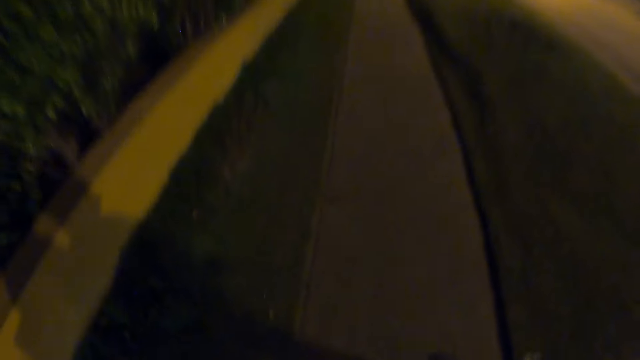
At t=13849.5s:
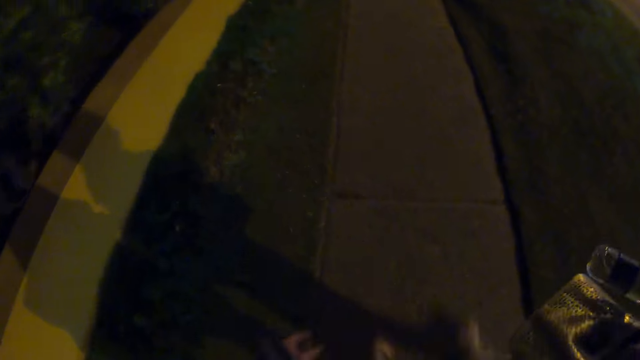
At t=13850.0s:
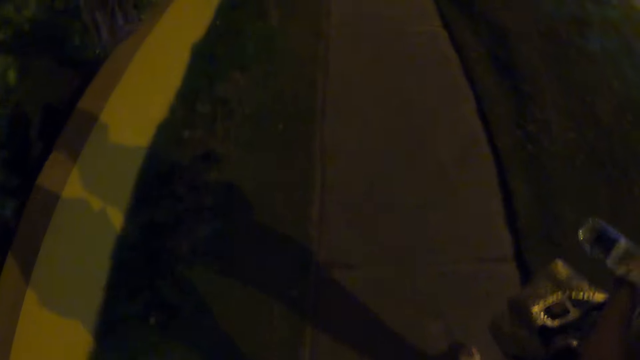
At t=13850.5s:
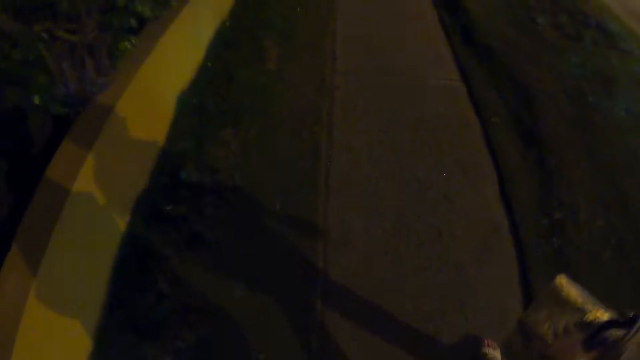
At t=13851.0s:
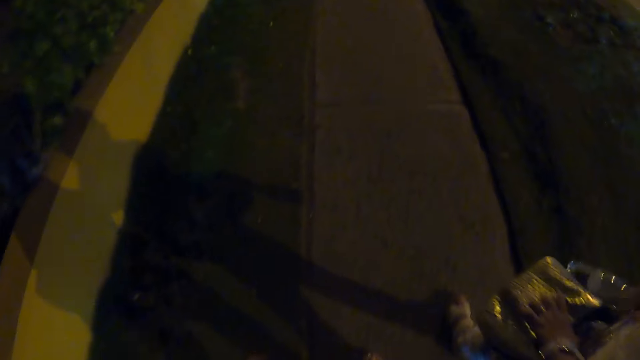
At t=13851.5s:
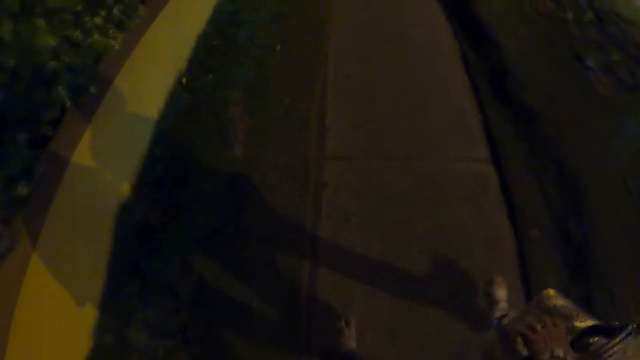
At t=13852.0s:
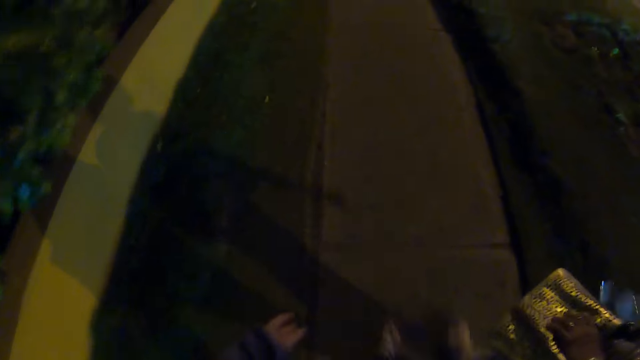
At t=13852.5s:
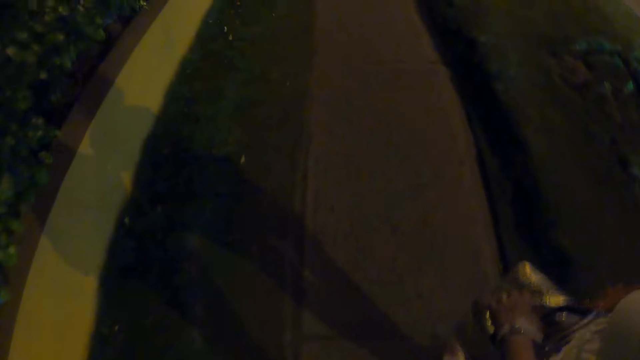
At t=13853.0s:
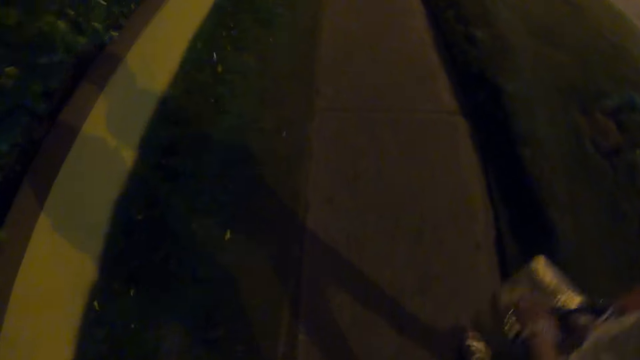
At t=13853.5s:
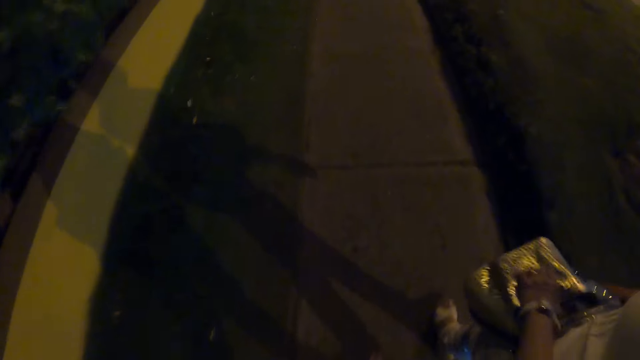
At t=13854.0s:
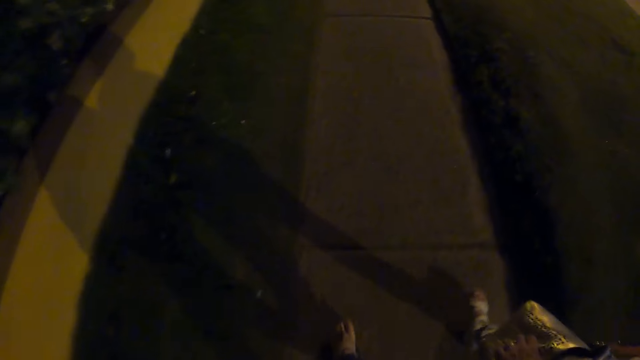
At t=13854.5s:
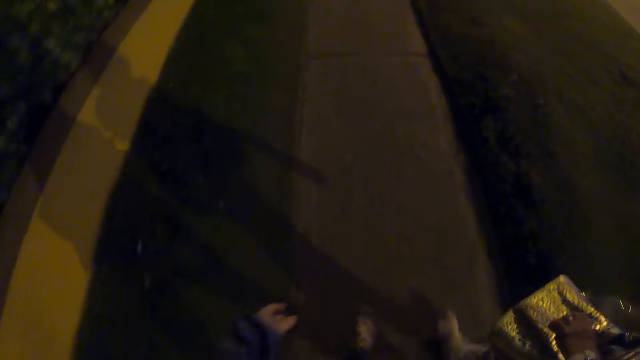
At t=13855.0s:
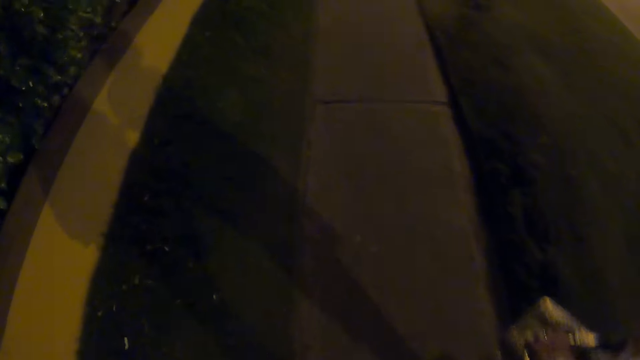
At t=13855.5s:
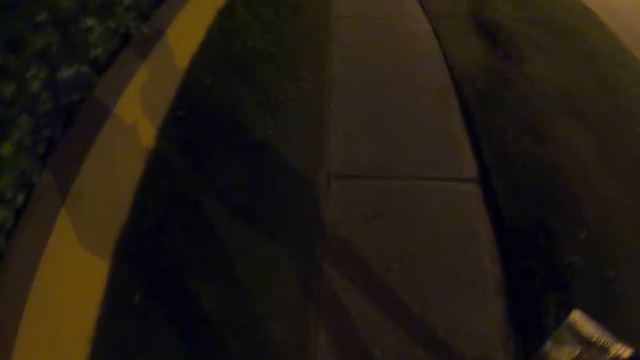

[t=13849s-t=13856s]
A woman holds the bag with her left hand. The camera wearer walks with the woman.

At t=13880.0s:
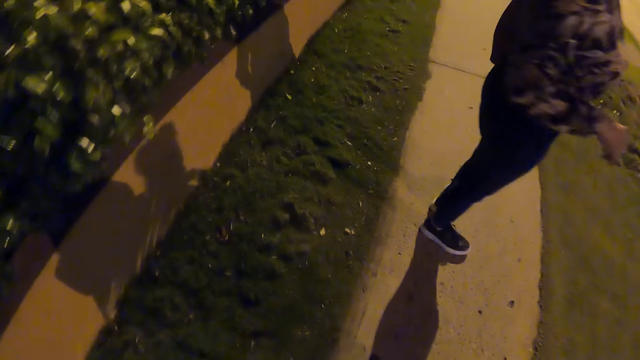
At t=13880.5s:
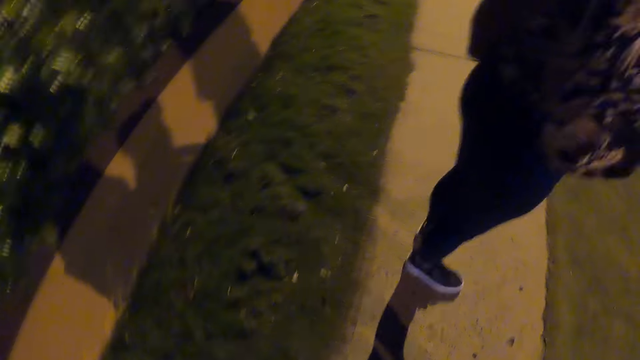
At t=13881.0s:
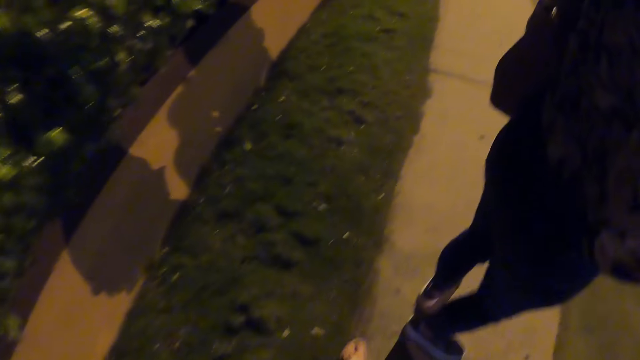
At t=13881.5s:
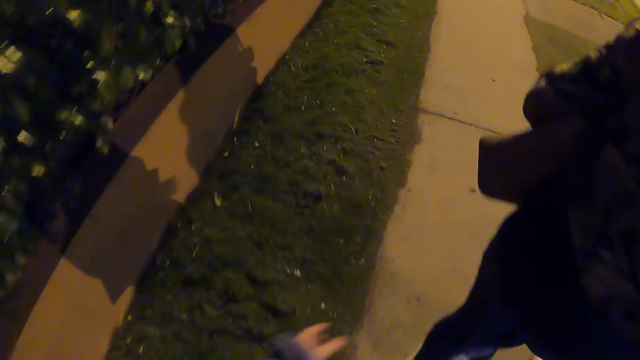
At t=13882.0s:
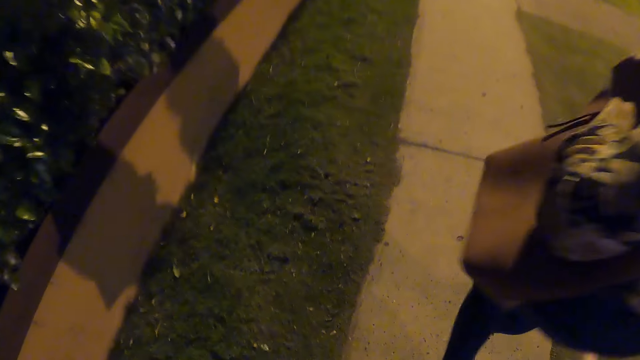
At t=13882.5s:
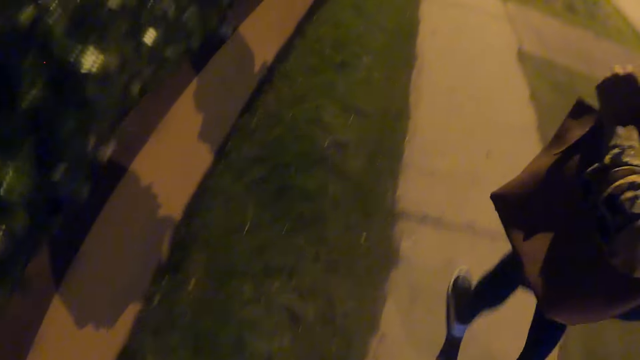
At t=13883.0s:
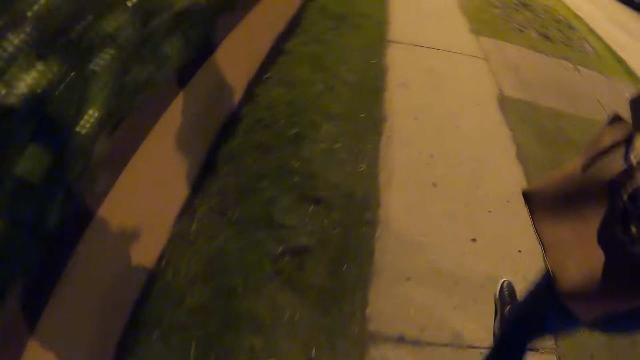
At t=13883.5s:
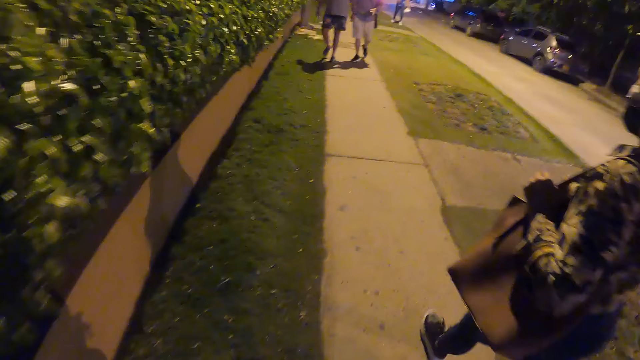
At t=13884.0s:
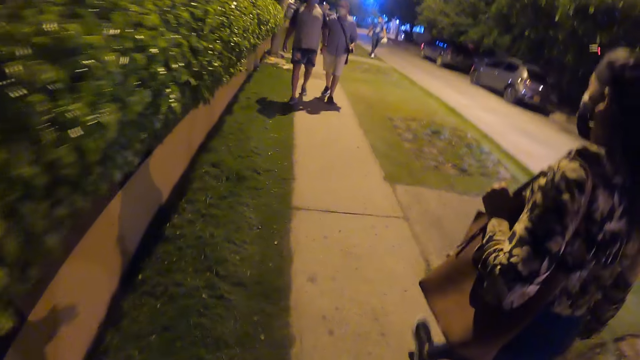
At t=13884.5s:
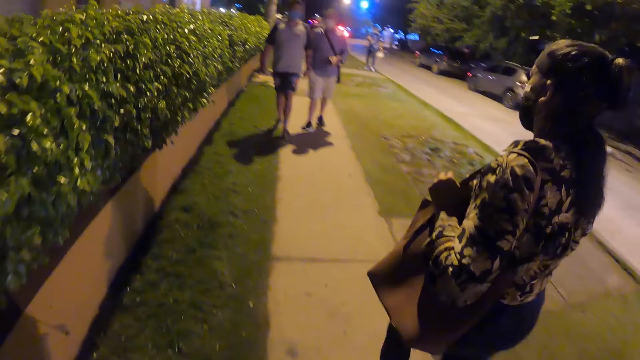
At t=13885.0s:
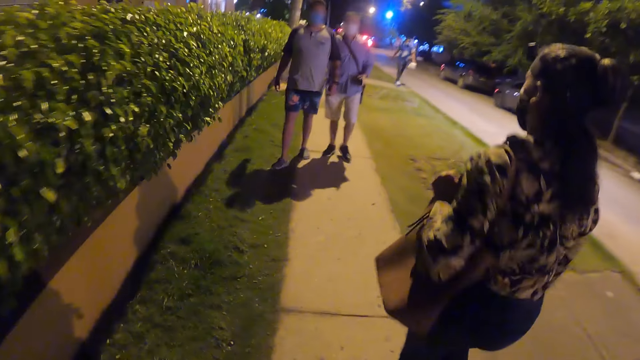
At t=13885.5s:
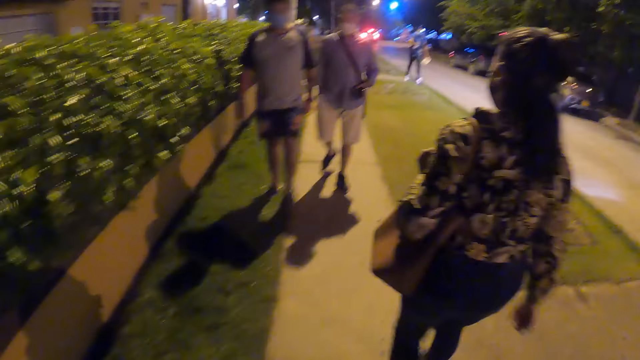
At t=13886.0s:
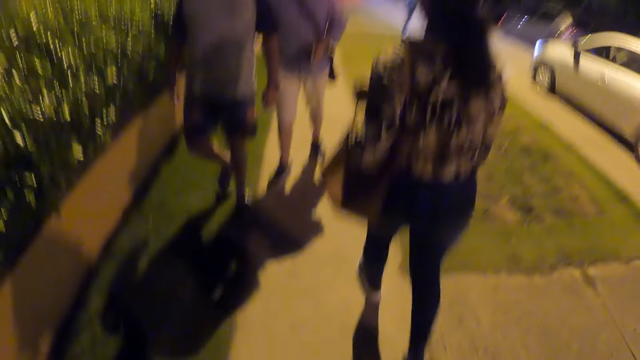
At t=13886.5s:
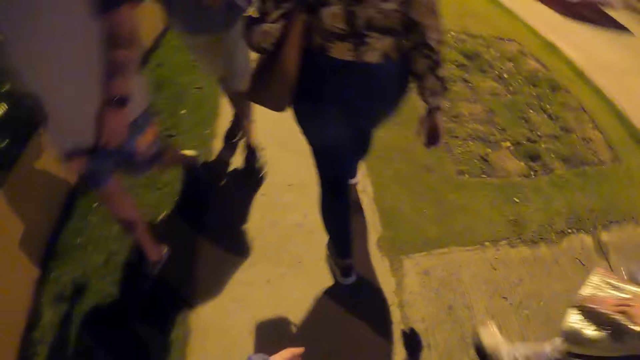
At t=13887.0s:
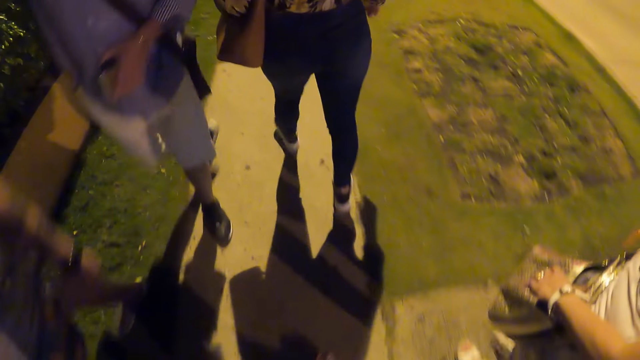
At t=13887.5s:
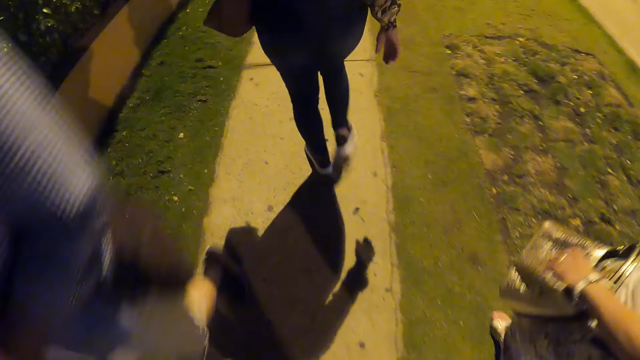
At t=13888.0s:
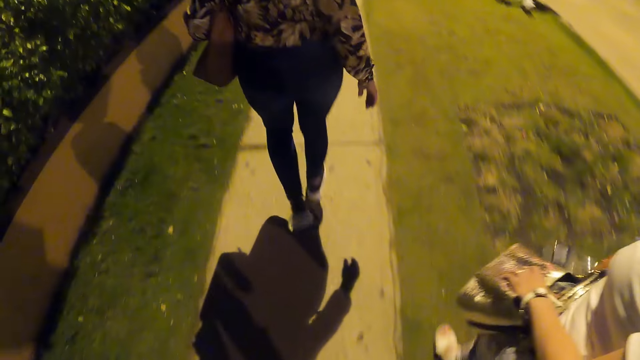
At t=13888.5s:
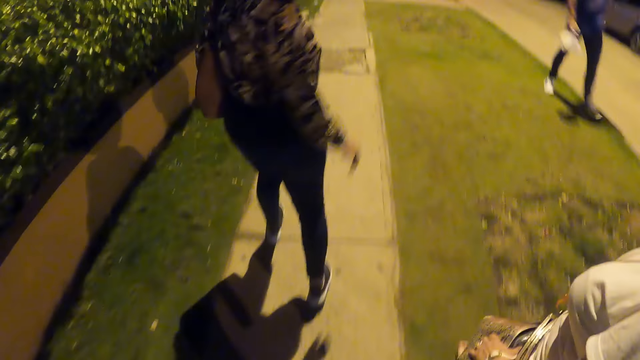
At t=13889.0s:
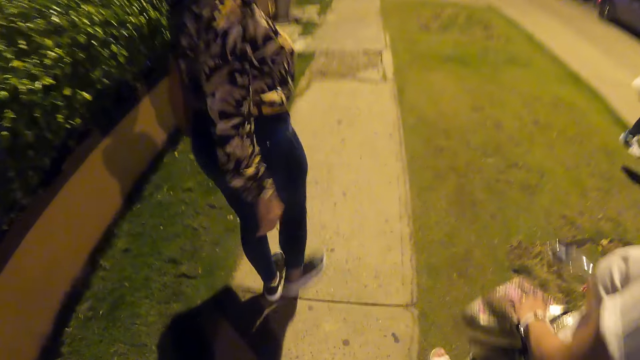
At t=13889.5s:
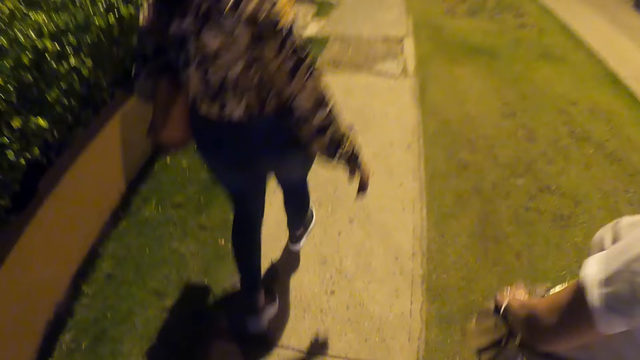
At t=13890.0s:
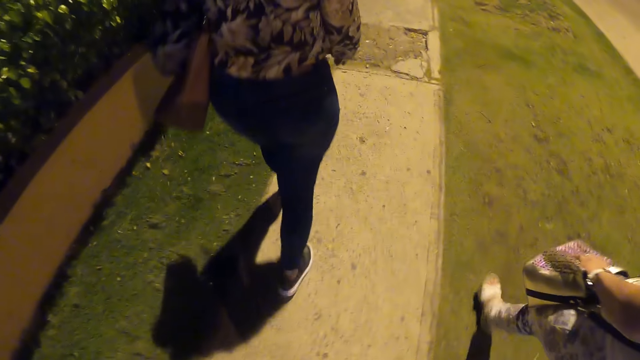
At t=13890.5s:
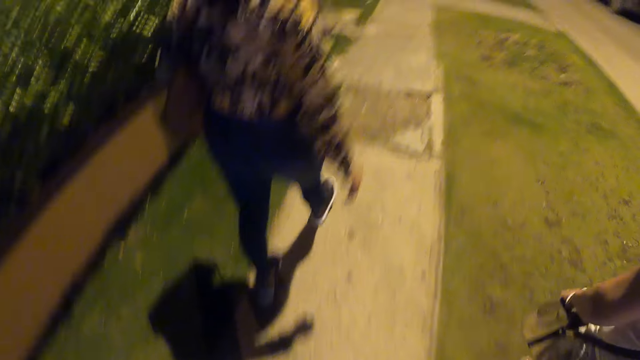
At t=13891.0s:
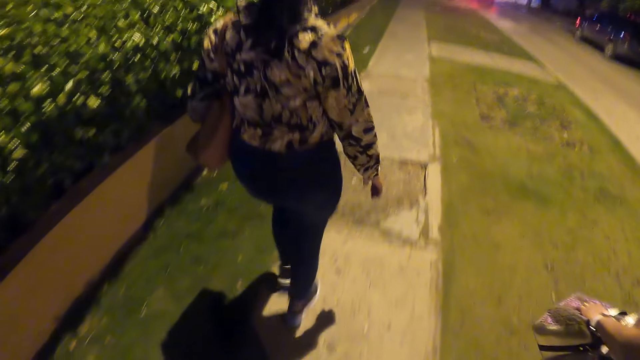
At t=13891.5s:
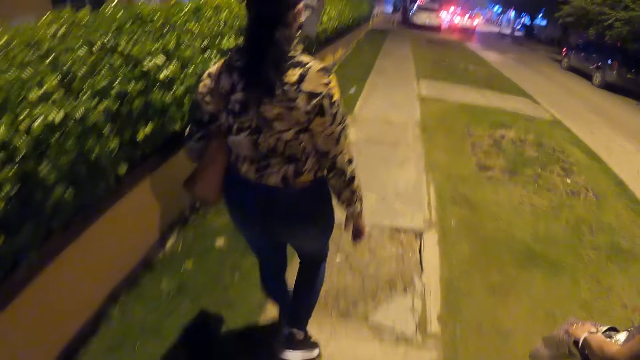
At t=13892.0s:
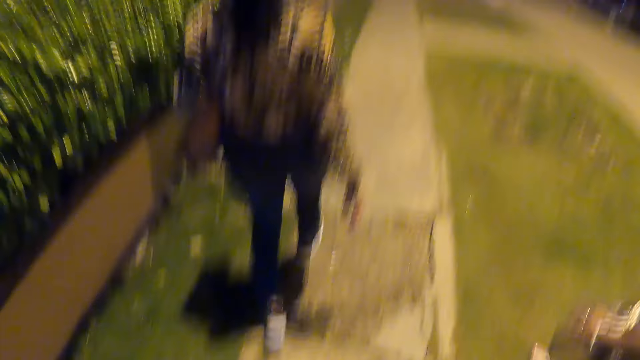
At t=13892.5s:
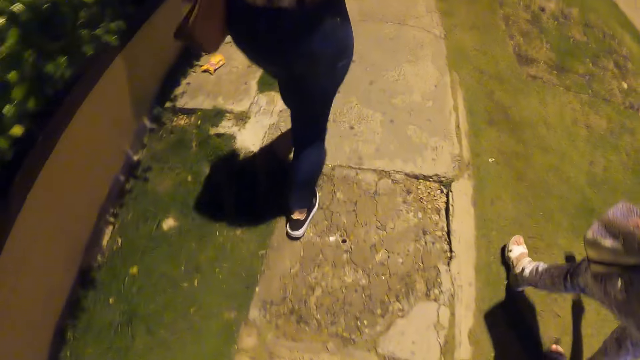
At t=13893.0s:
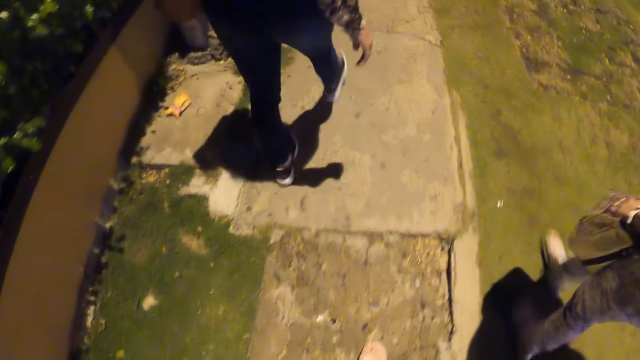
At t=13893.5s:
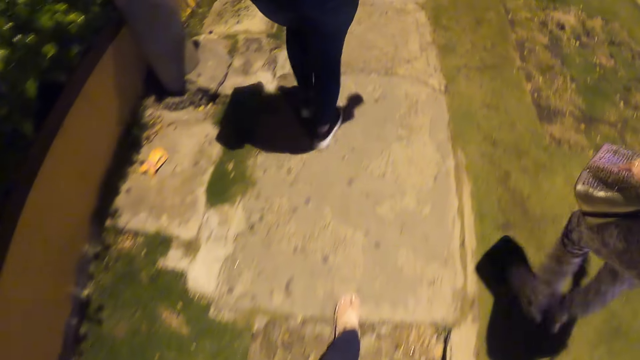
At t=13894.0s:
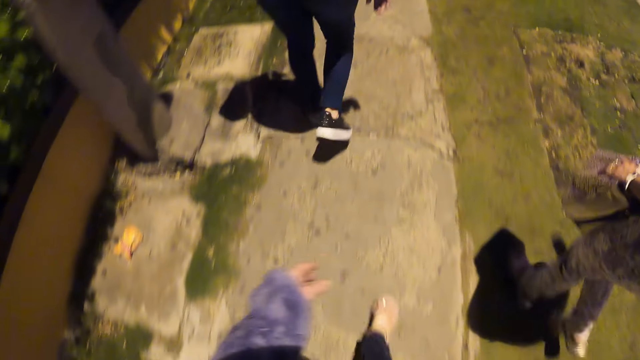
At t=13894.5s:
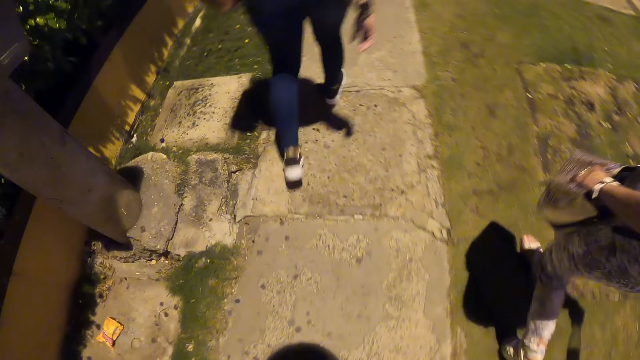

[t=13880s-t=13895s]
The camera wearer walks with a woman and another woman. The other woman turns towards the camera wearer and the first woman. The other woman engages the camera wearer. The camera wearer walks with the first woman and the other woman.
